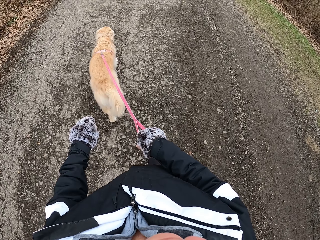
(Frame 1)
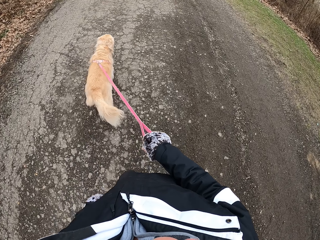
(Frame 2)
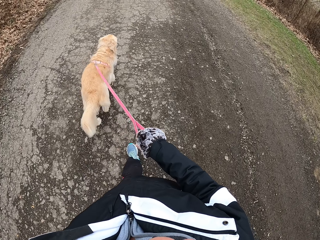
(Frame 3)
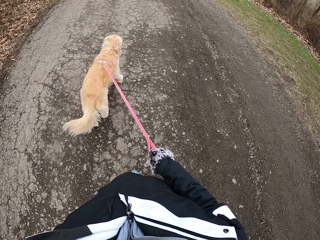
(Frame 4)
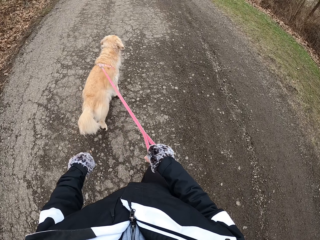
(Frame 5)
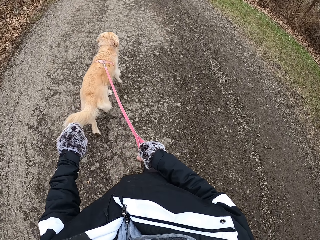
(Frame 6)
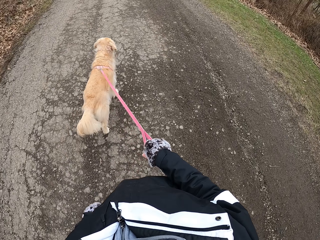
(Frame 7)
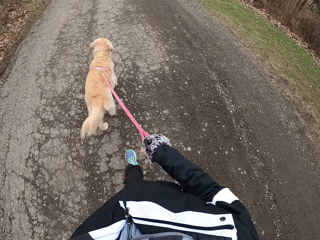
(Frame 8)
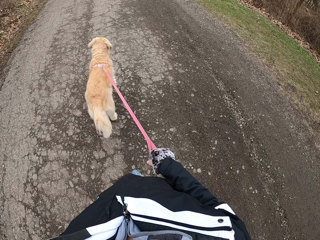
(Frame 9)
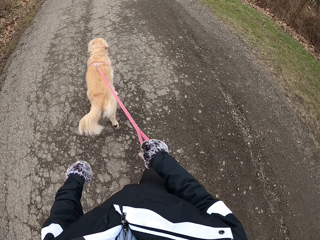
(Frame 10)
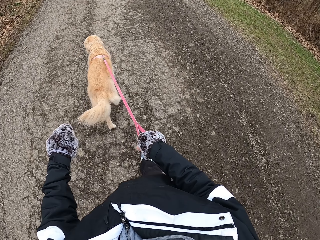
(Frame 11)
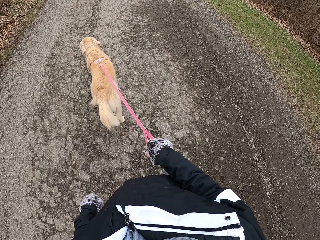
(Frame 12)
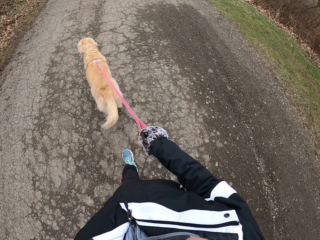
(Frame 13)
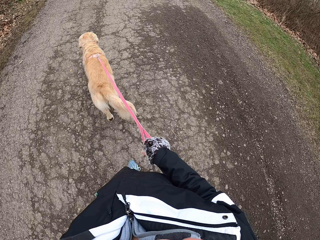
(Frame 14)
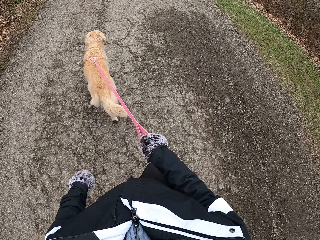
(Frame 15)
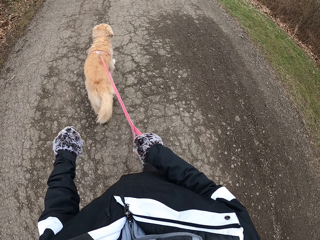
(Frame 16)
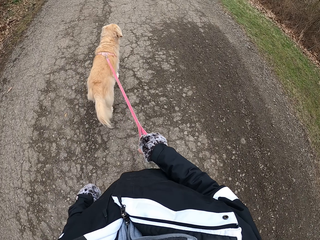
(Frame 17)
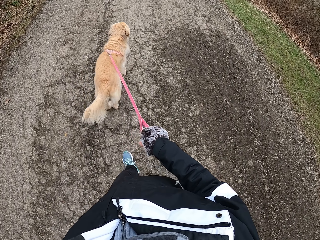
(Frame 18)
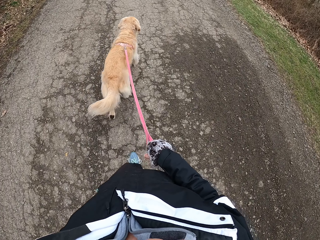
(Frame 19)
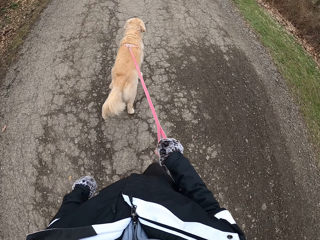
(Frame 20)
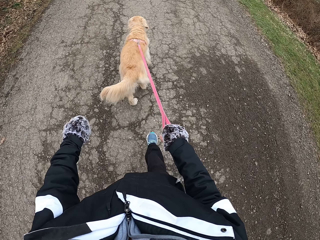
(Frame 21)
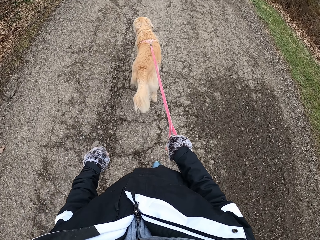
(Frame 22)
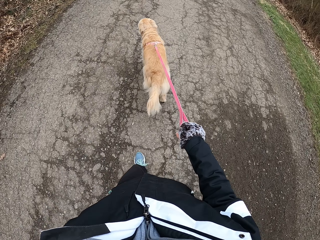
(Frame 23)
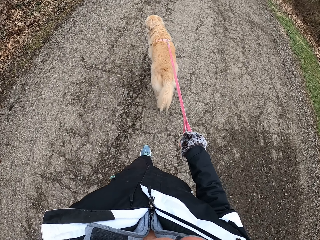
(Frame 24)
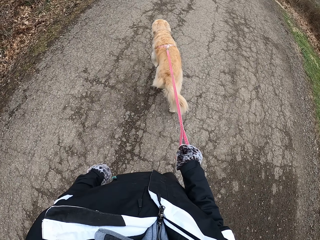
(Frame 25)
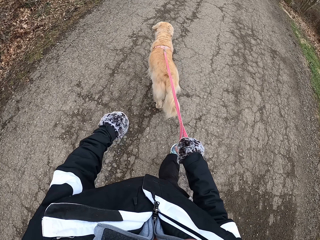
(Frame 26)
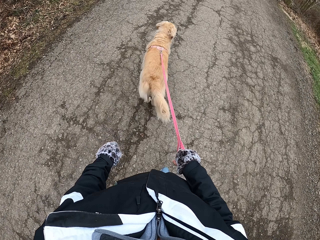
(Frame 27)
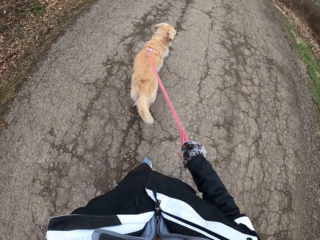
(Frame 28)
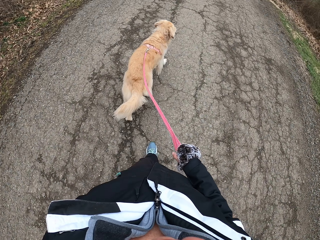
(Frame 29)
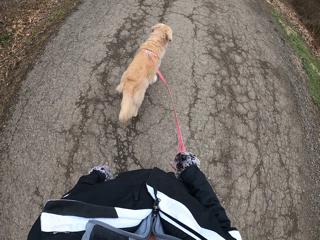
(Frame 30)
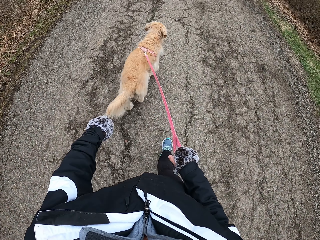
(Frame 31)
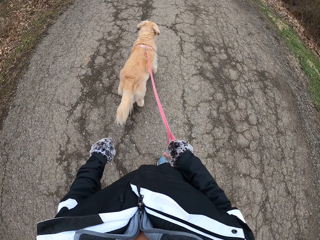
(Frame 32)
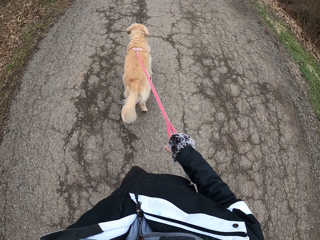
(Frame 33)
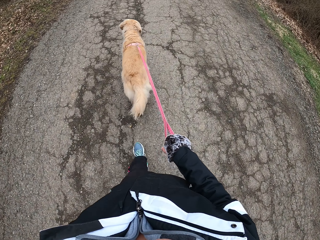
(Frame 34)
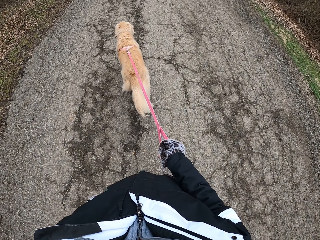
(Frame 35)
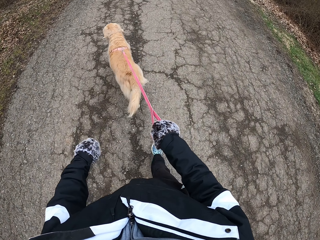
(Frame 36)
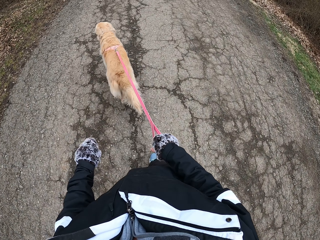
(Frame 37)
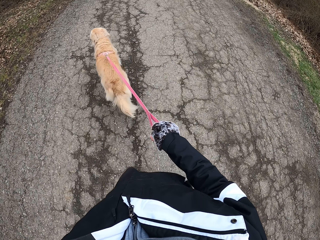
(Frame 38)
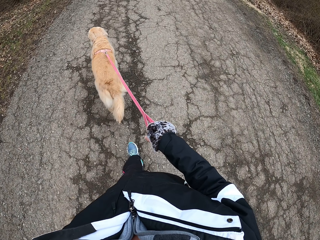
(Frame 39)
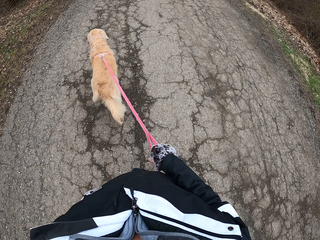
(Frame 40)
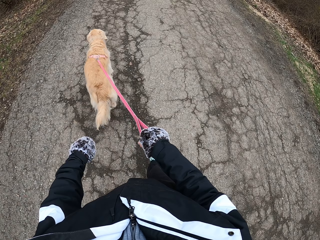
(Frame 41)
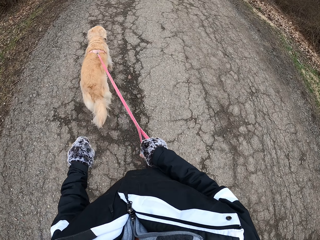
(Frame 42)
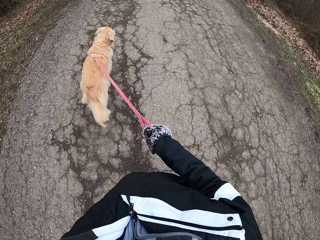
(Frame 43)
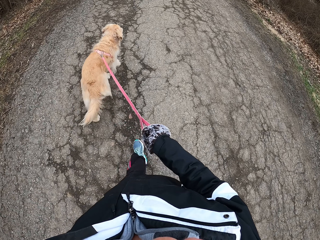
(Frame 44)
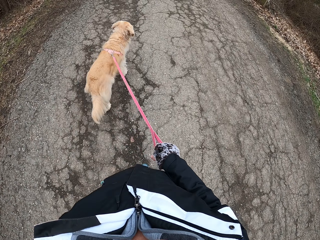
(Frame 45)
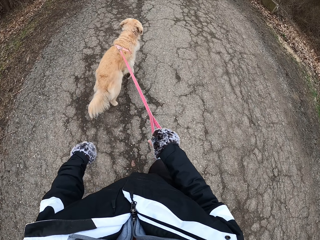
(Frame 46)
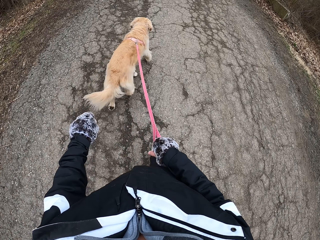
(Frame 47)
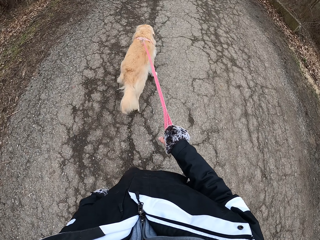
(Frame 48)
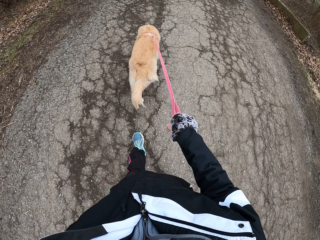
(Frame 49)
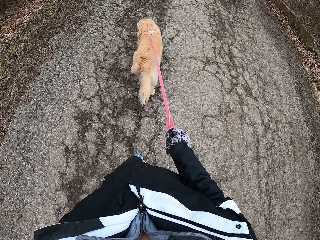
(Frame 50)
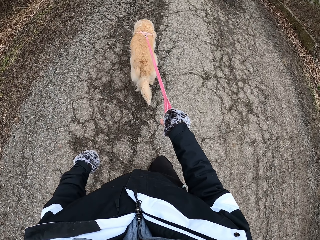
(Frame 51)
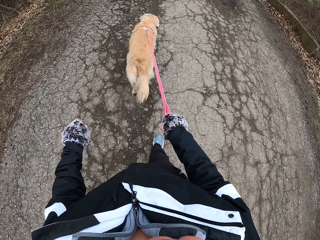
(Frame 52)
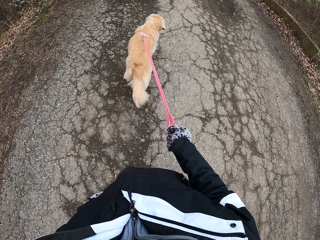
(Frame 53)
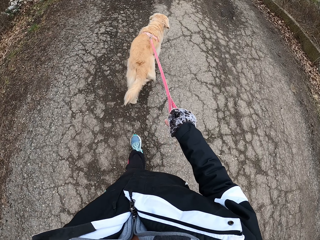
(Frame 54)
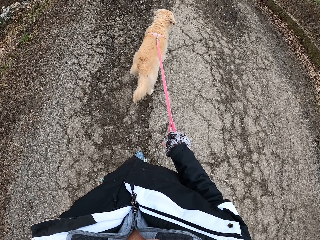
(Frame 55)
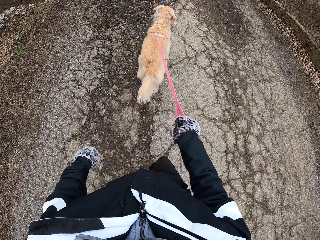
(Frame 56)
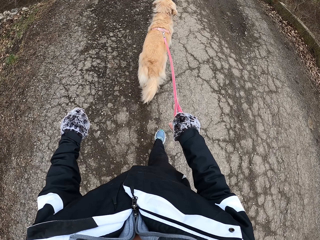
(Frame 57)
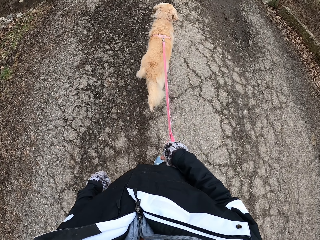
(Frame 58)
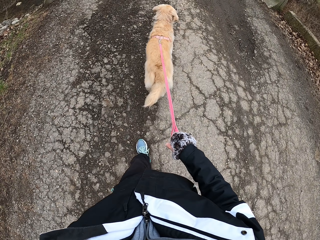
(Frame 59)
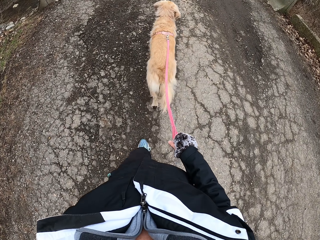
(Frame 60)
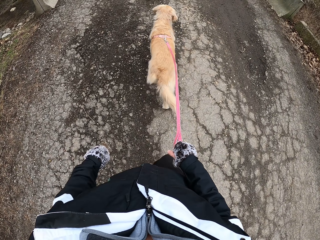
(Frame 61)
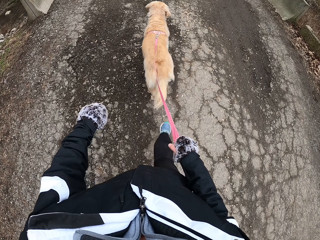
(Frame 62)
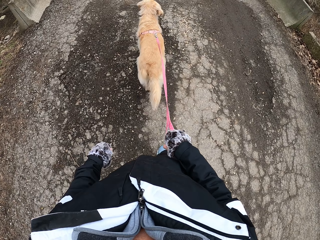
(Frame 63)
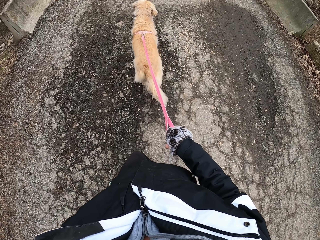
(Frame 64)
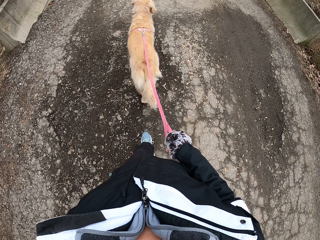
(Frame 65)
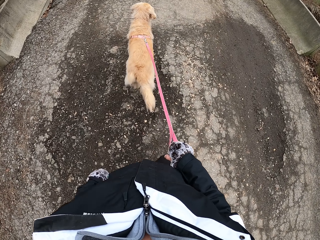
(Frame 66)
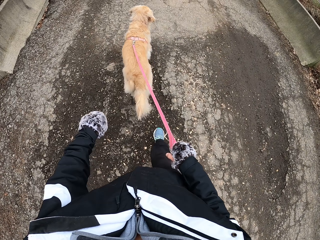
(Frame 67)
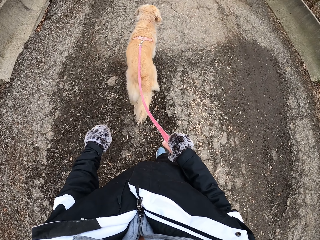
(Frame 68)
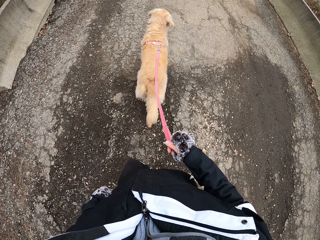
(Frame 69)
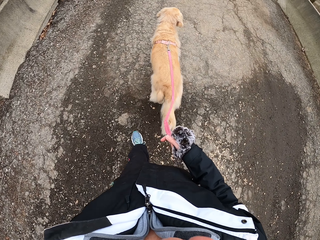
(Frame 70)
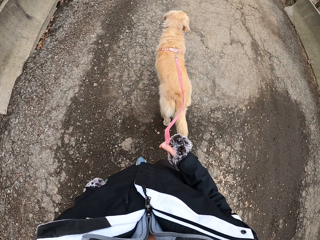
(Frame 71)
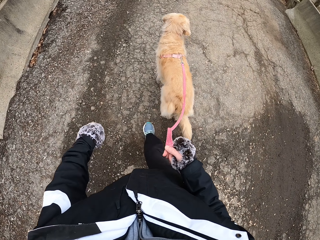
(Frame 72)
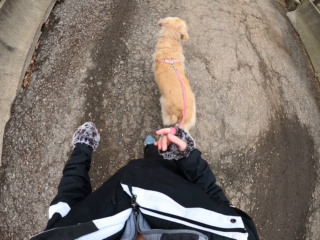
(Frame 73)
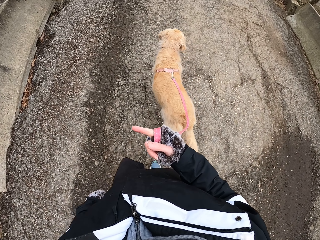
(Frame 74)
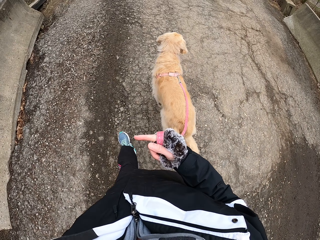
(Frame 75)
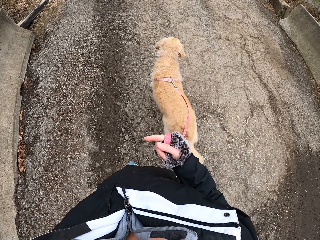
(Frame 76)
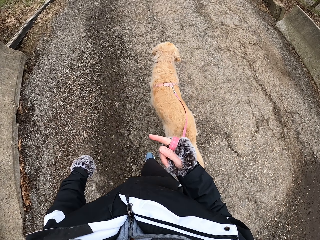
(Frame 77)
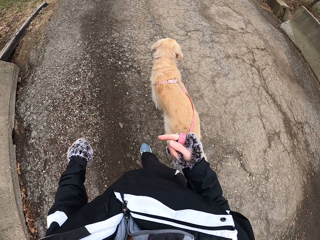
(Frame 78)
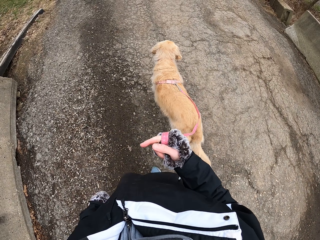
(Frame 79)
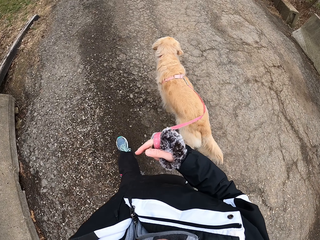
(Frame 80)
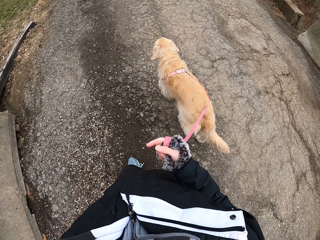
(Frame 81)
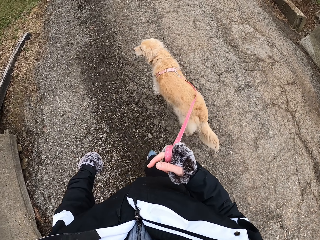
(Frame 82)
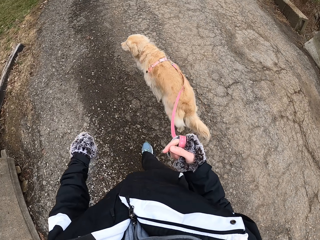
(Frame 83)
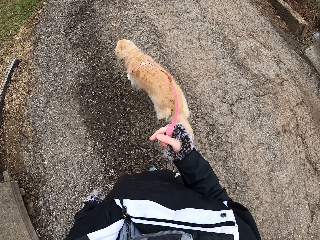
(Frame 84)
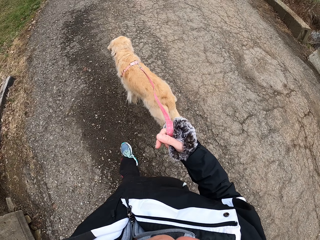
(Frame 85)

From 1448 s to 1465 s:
The camera wearer holds the dog strap with the right hand. They walk ahead. They swing the left hand. They hold the dog strap with the right hand. They walk ahead. They point to the left with the right index finger.

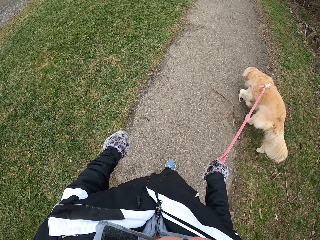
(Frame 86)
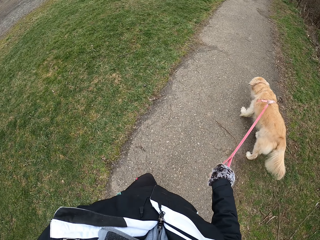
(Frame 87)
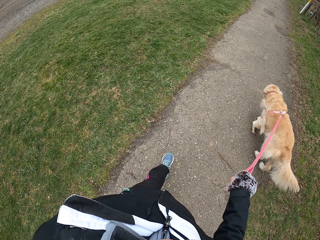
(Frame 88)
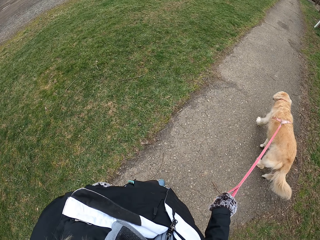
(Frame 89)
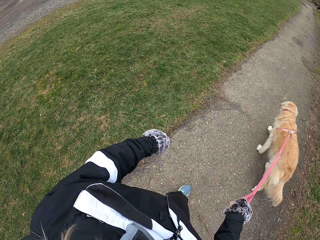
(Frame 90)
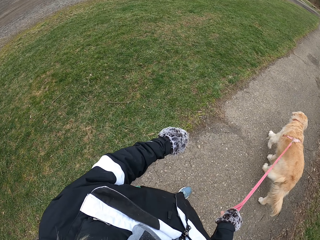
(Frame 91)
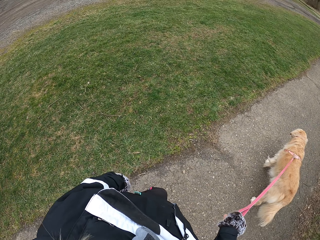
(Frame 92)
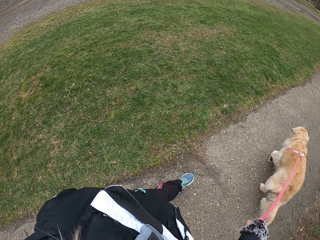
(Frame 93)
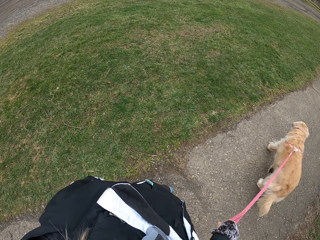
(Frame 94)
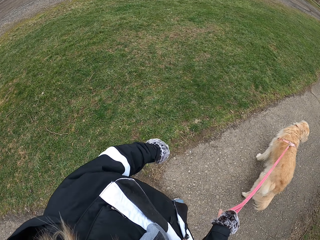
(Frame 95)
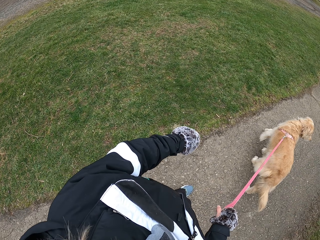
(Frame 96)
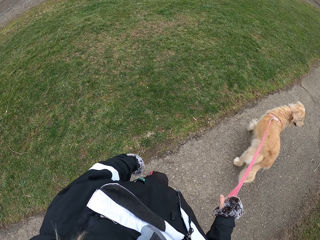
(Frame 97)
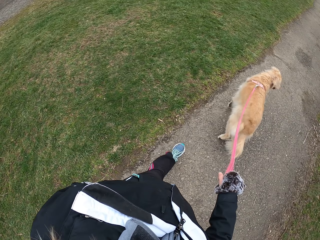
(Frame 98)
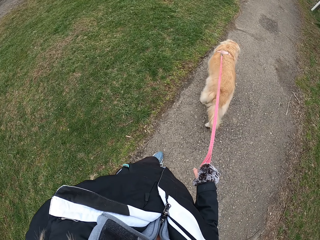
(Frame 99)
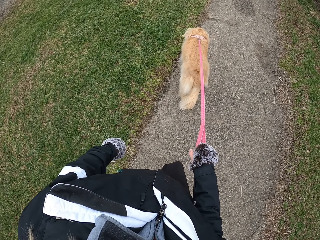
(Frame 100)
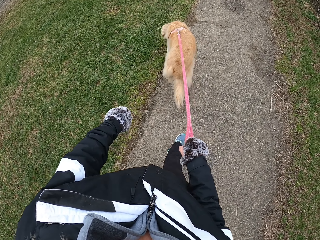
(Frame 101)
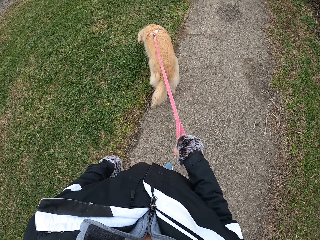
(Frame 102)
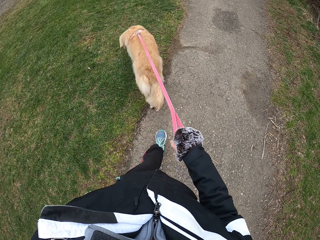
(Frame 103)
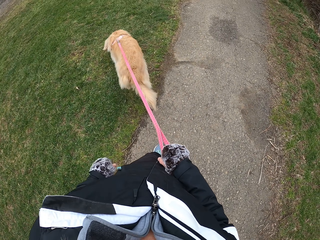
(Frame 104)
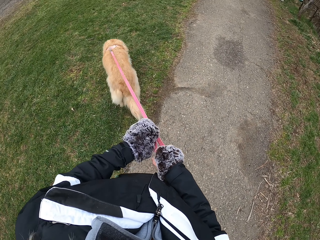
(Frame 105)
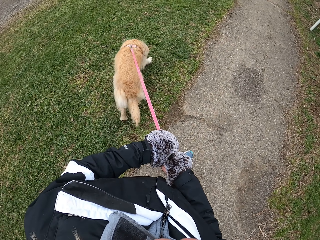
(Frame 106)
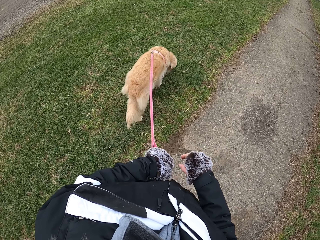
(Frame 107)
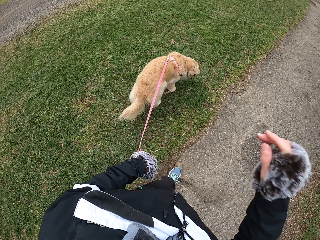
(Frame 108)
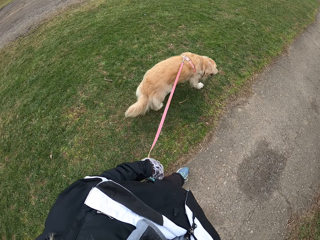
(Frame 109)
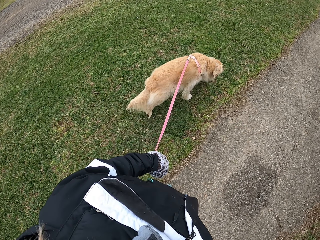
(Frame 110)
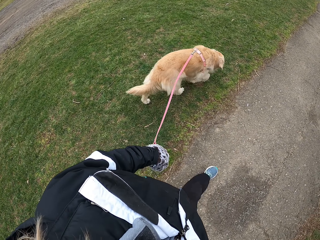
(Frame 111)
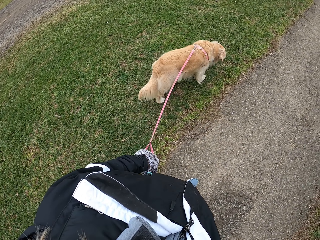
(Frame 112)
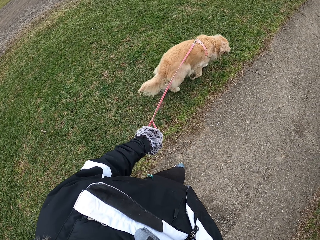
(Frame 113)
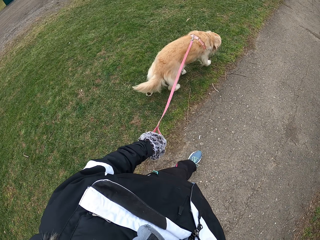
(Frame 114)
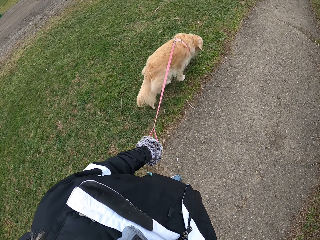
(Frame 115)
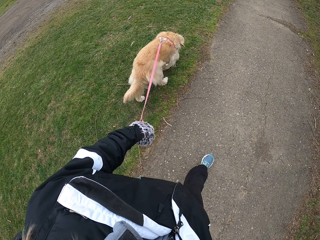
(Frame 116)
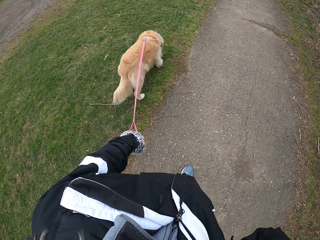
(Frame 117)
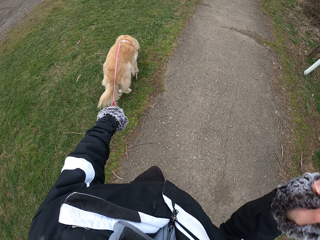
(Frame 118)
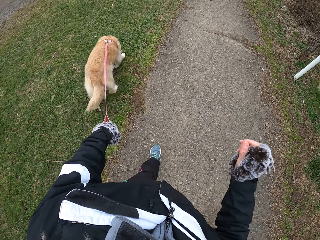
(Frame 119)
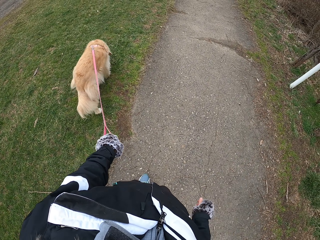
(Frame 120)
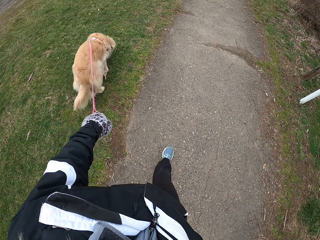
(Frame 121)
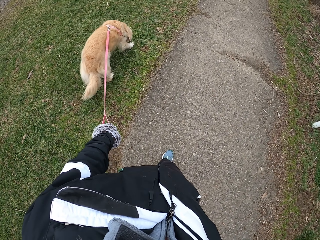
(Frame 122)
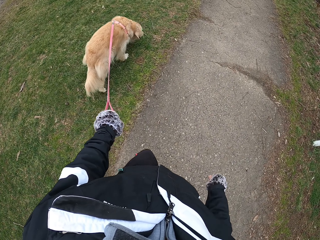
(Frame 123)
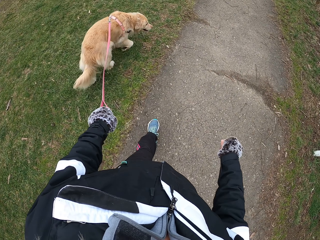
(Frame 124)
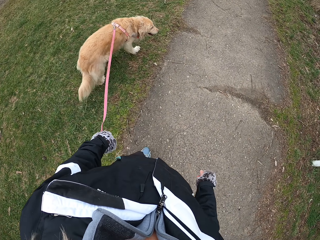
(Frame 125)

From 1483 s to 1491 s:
The camera wearer swings the left hand. She holds the dog strap with the left hand. She walks with the dog. She lifts the right hand.
